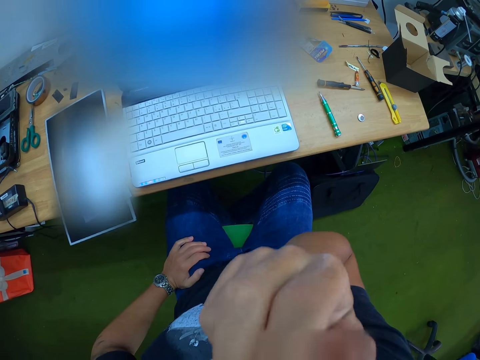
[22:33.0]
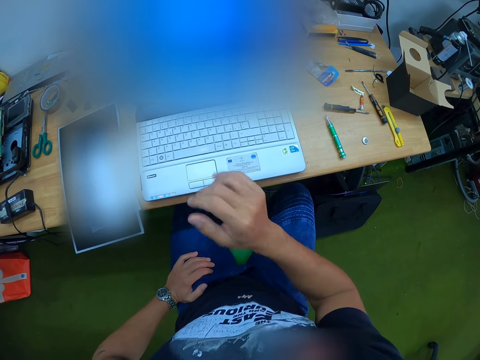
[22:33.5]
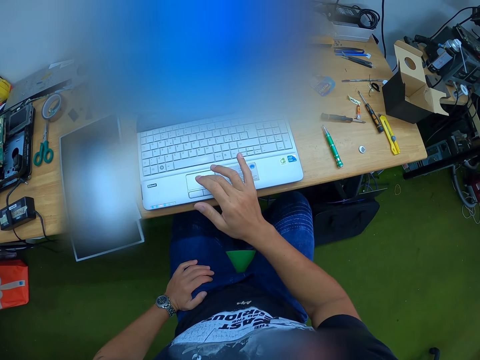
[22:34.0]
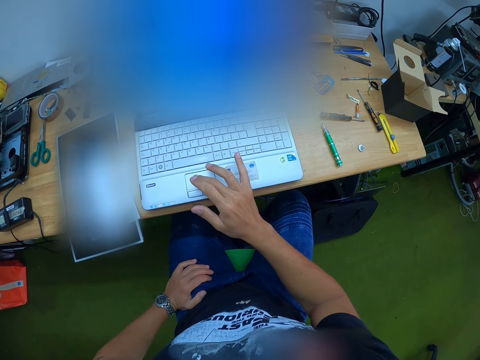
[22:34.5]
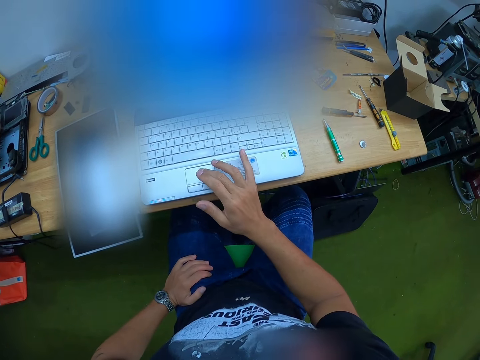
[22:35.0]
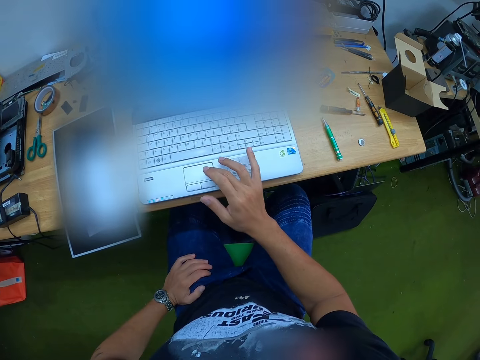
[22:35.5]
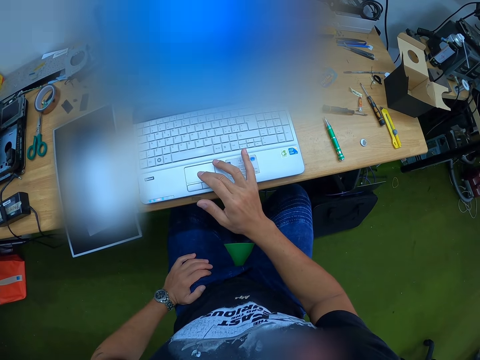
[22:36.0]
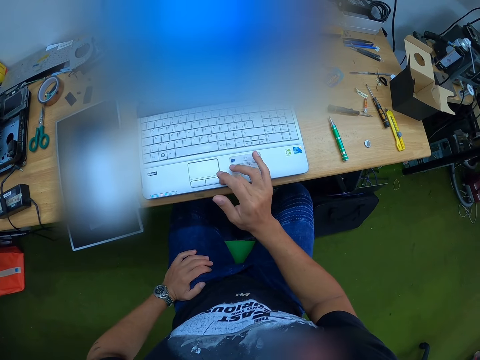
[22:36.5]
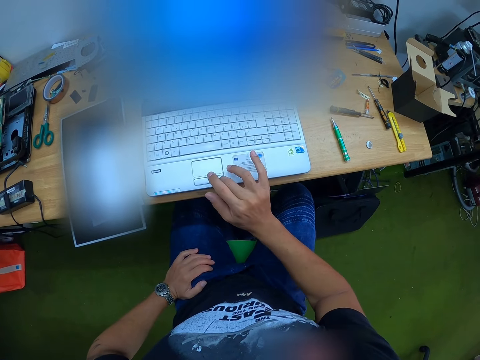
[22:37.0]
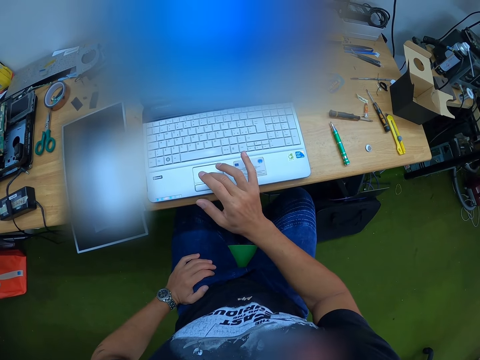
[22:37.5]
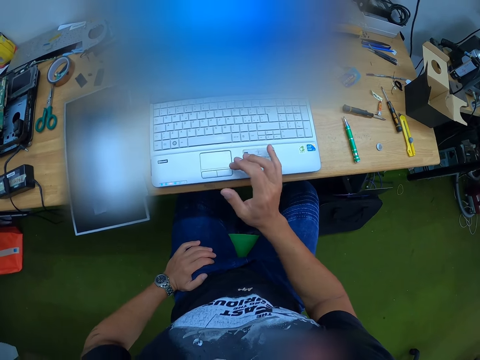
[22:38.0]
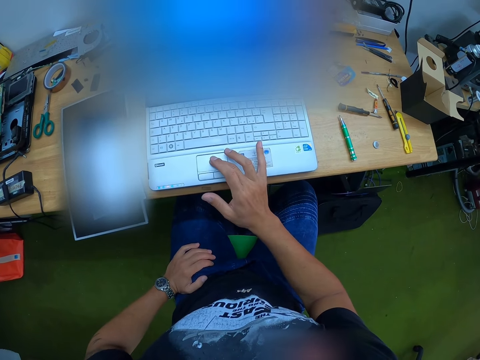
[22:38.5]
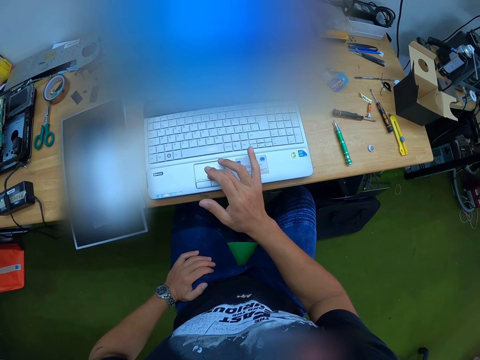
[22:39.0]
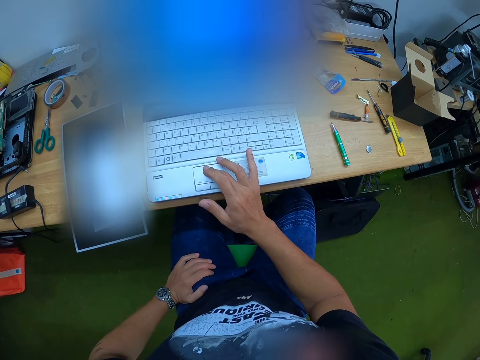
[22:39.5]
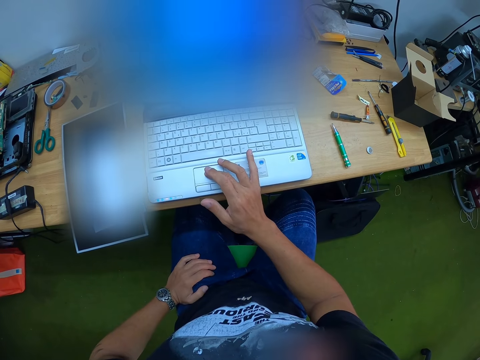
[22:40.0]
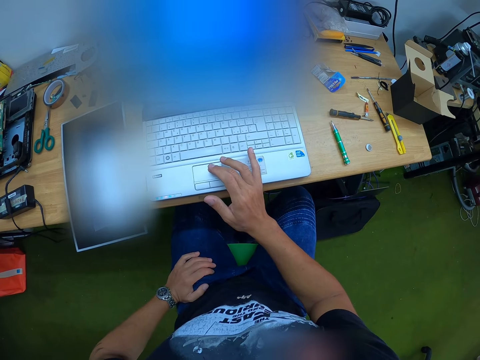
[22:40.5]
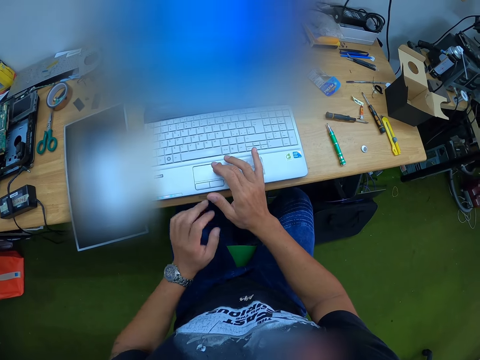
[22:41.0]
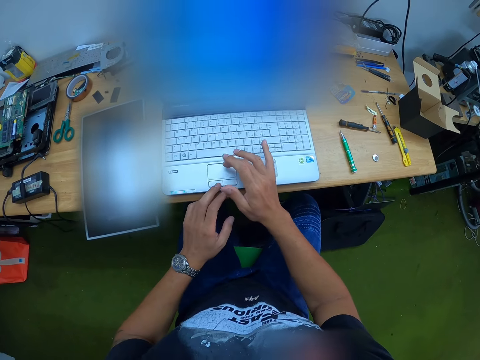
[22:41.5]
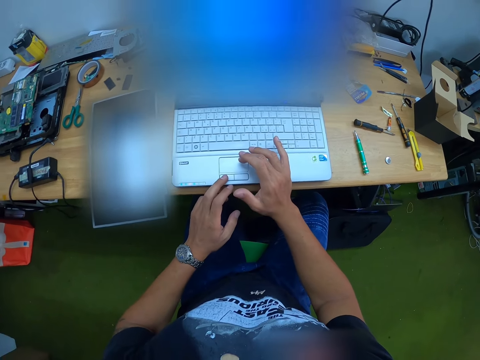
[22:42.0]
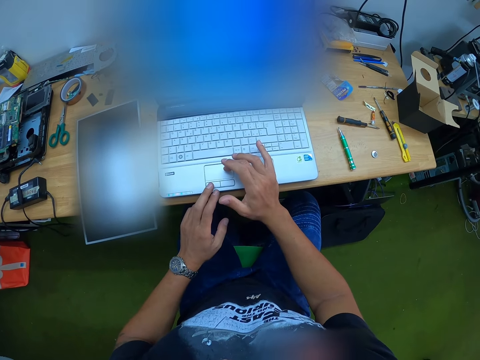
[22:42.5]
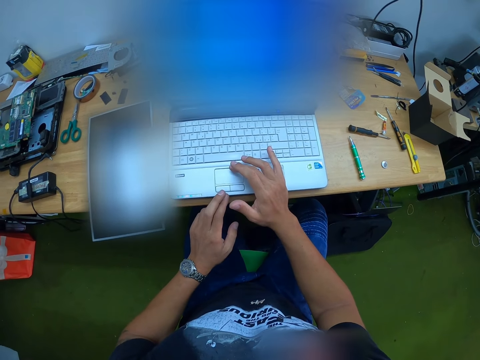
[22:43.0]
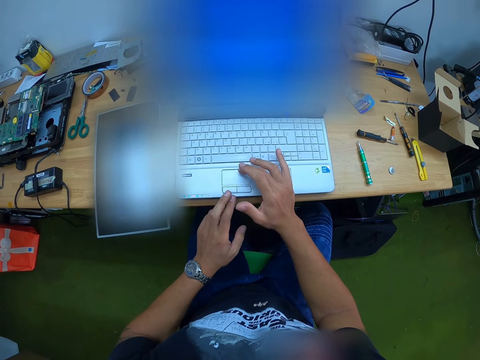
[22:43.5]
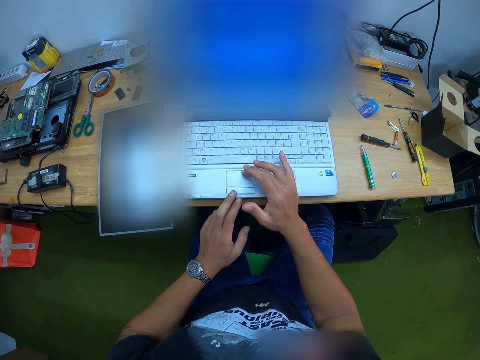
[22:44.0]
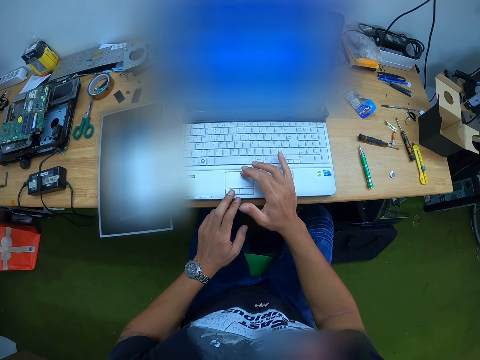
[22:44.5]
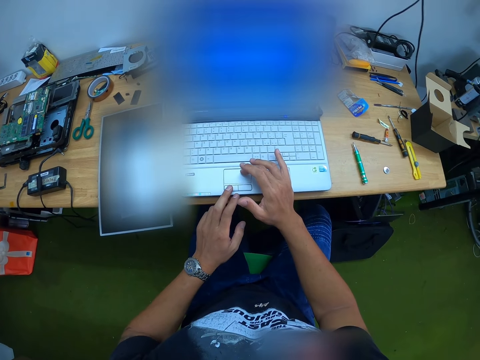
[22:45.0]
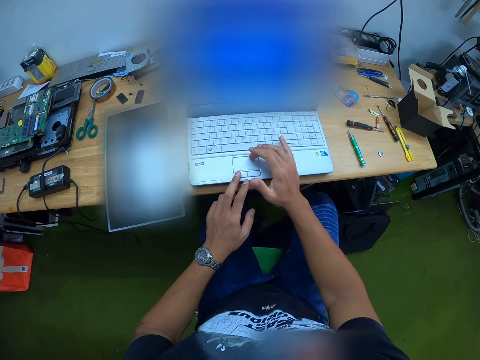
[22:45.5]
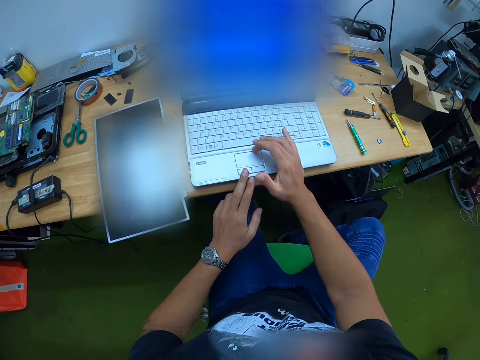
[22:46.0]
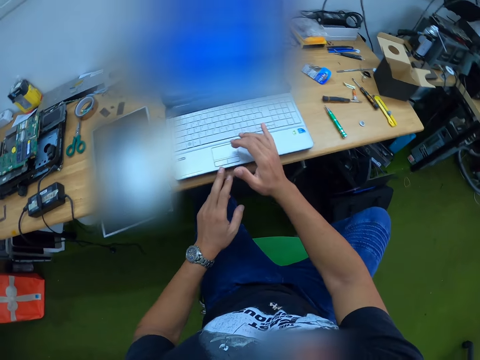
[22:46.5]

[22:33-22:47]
The camera wearer removes his hand from the nose. He drags his right hand on the touchpad of the laptop on the bench. He holds the laptop's sensor. He presses the mouse button of the laptop with his left hand.
